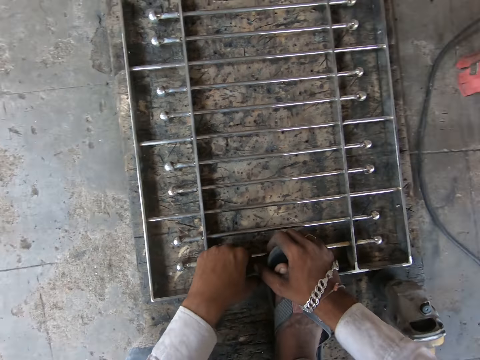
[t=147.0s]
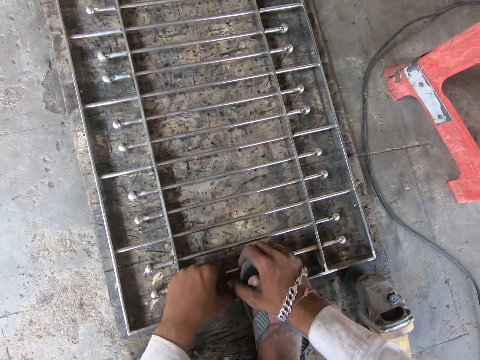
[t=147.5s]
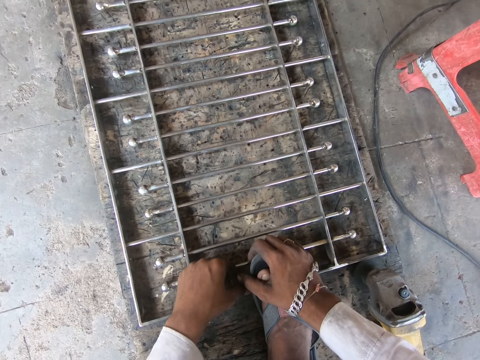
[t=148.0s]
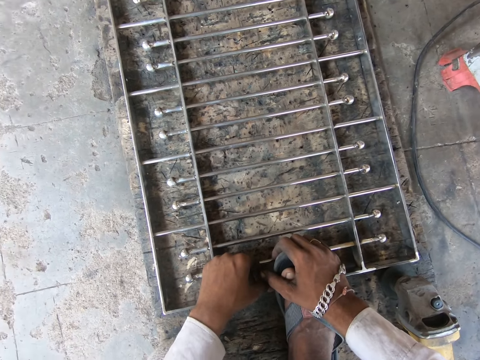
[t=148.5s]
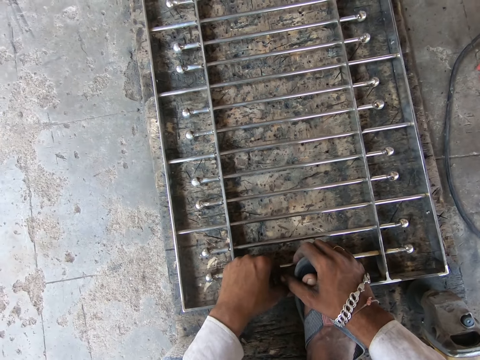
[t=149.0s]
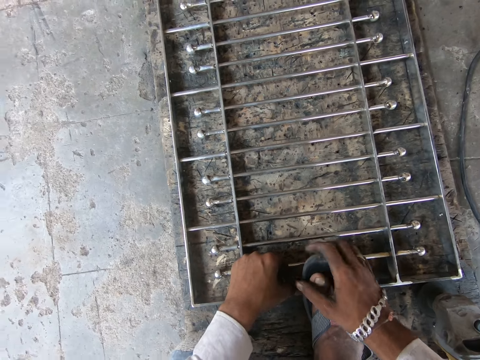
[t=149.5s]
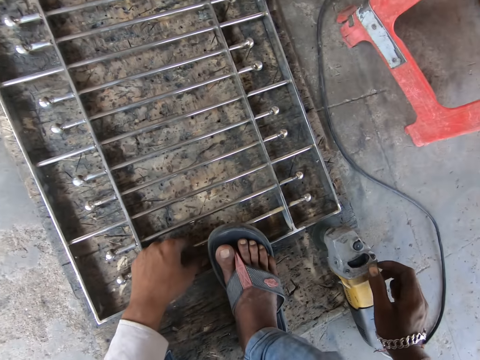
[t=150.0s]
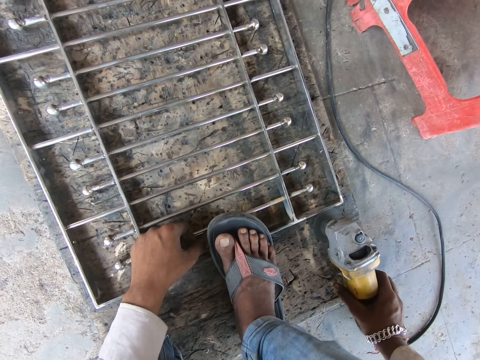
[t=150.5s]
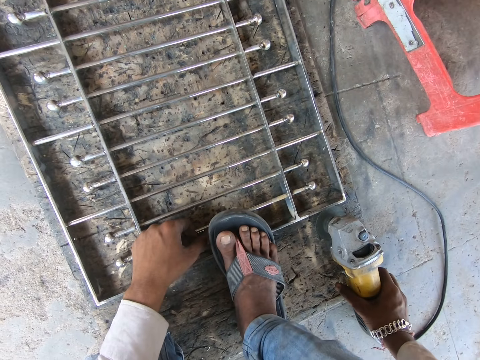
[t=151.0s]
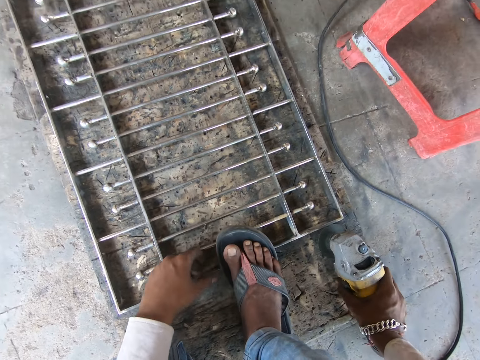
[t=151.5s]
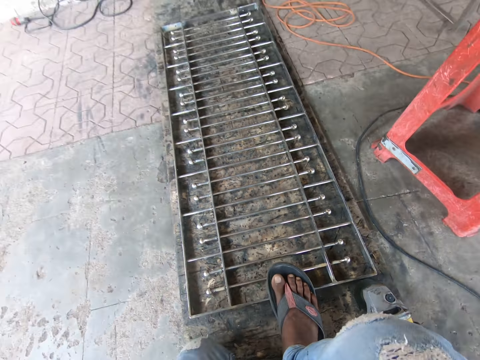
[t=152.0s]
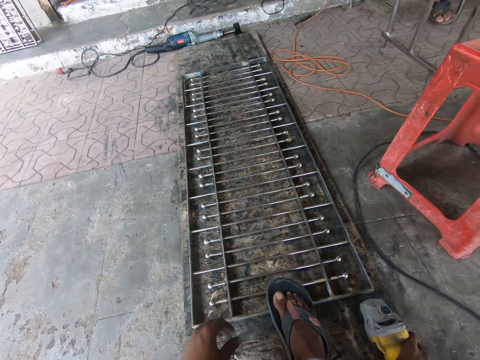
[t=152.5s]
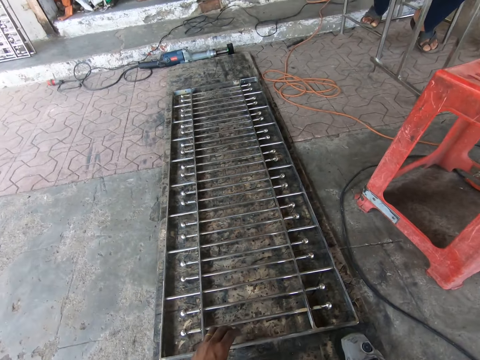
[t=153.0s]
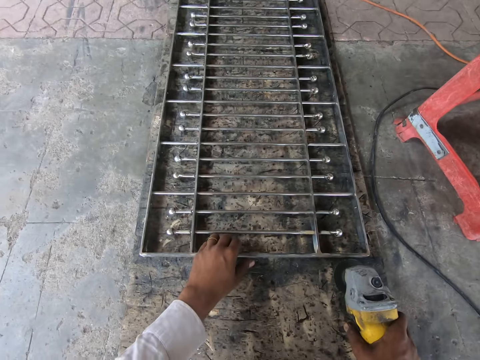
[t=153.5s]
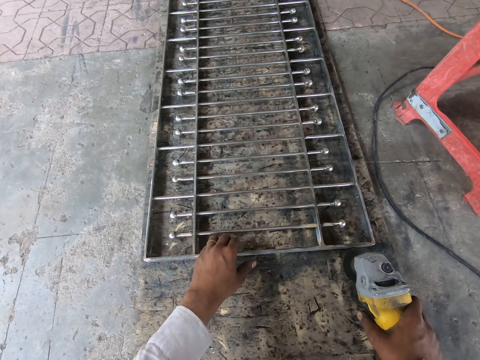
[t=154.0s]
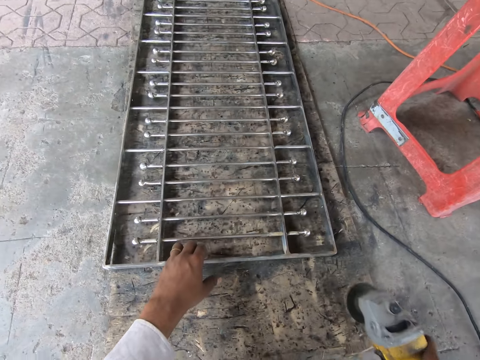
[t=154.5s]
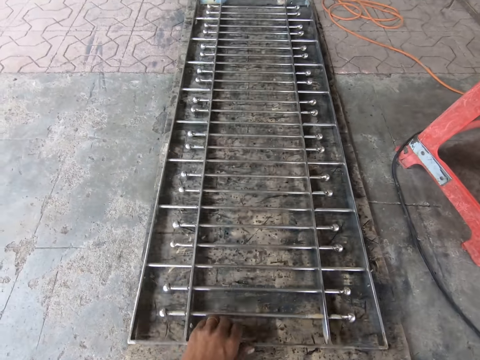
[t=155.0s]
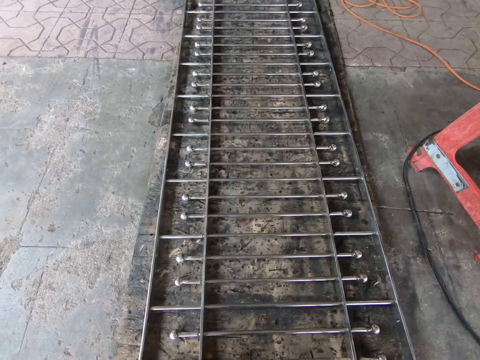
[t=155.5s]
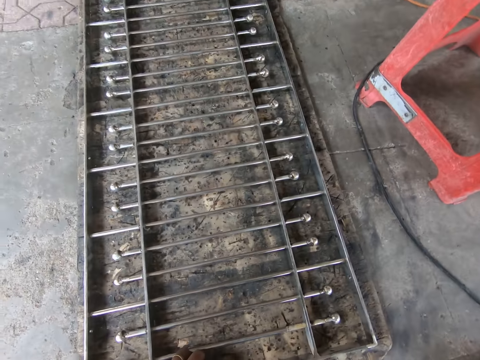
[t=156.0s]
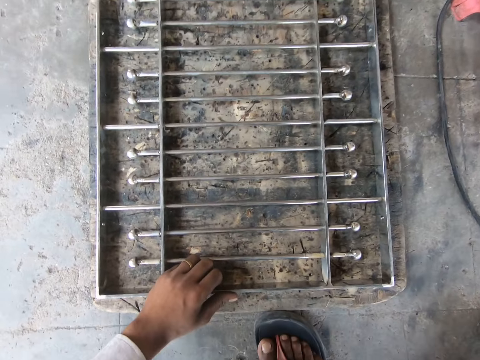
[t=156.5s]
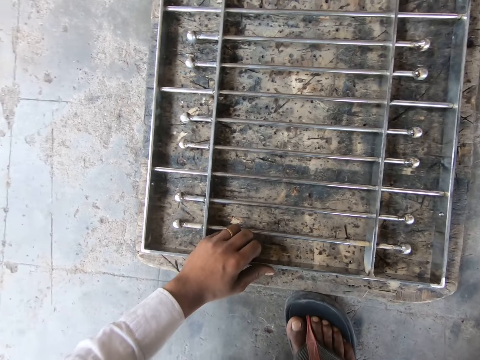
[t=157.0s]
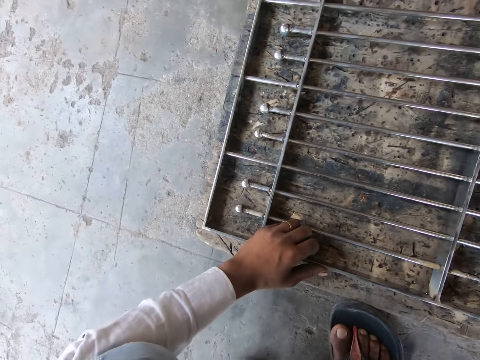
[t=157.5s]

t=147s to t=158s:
The camera wearer holds the grinder on the ground with his right hand. He holds the stair railing with his left hand. He picks up the grinder from the ground with his right hand. He shifts the stair railings with his left hand.

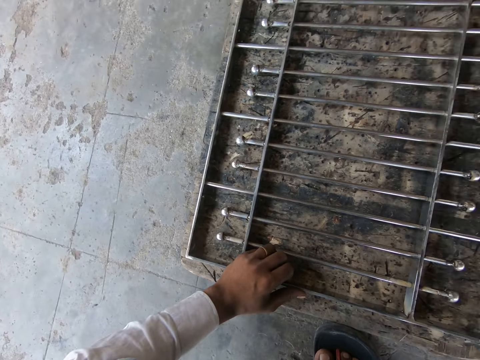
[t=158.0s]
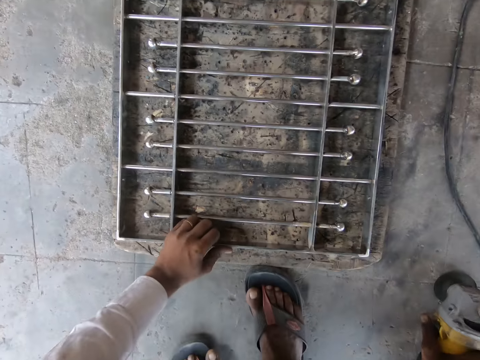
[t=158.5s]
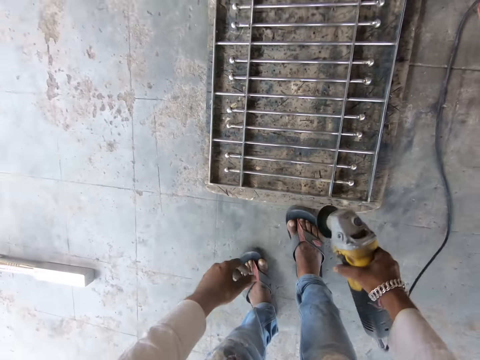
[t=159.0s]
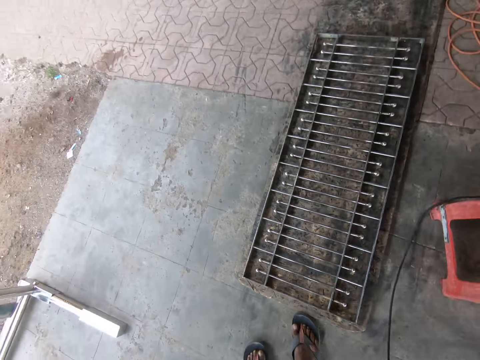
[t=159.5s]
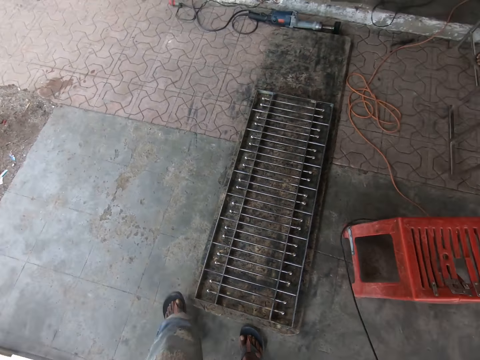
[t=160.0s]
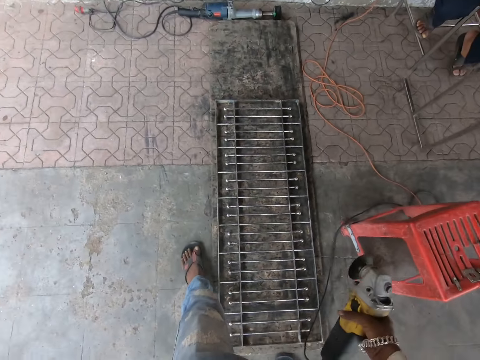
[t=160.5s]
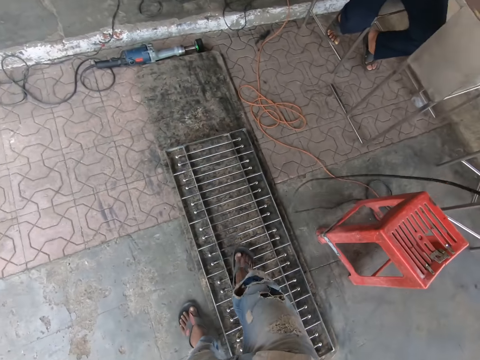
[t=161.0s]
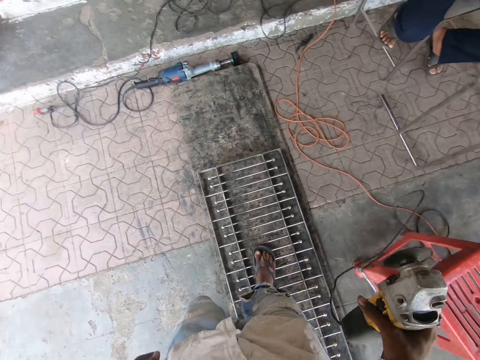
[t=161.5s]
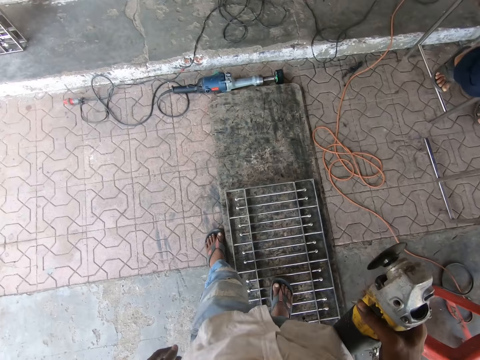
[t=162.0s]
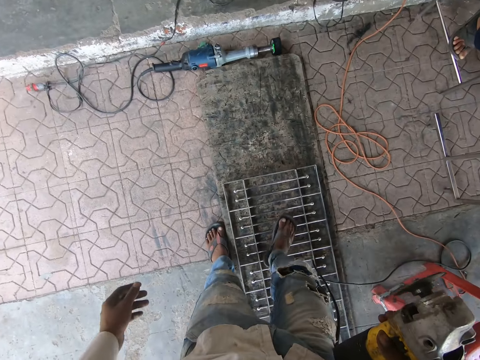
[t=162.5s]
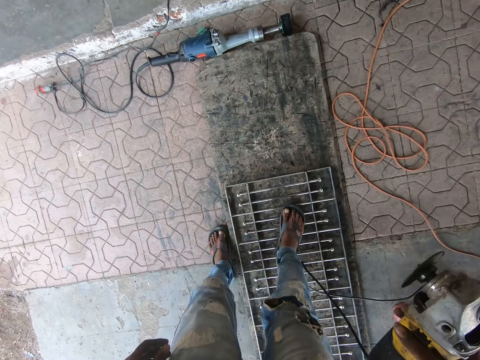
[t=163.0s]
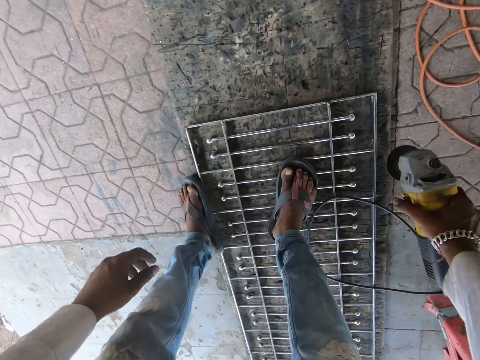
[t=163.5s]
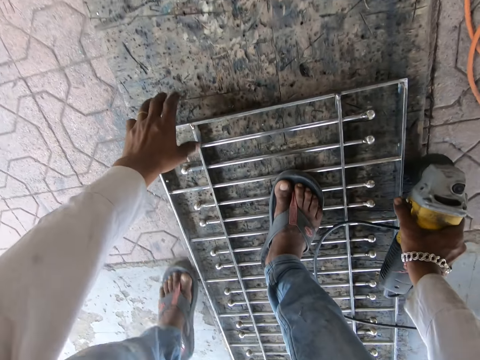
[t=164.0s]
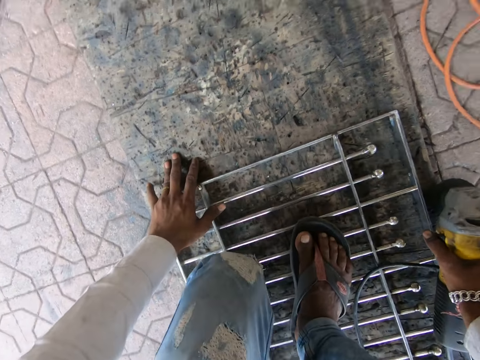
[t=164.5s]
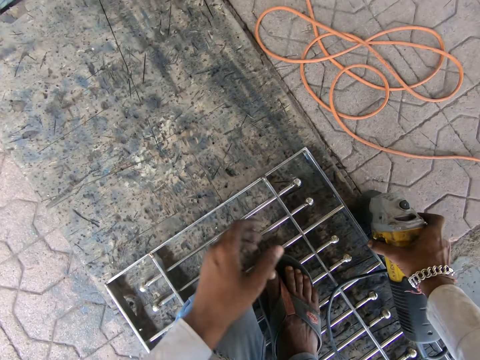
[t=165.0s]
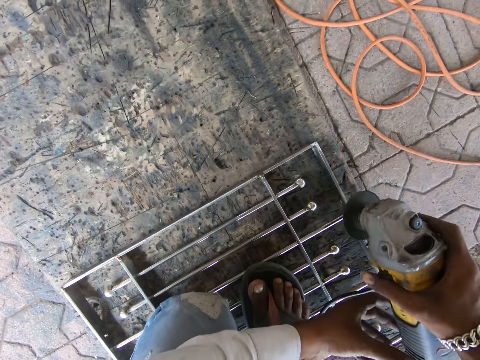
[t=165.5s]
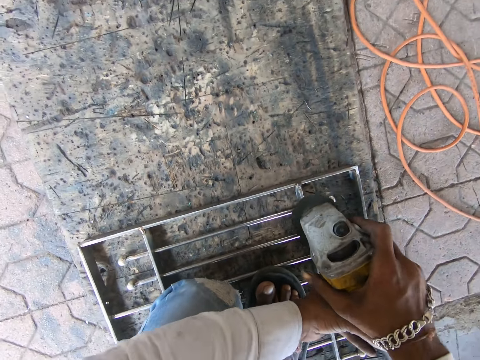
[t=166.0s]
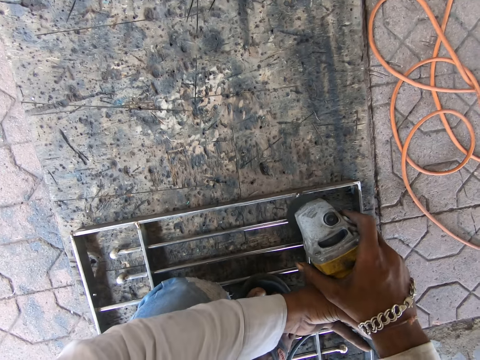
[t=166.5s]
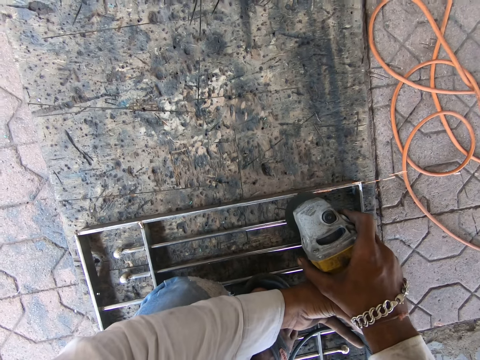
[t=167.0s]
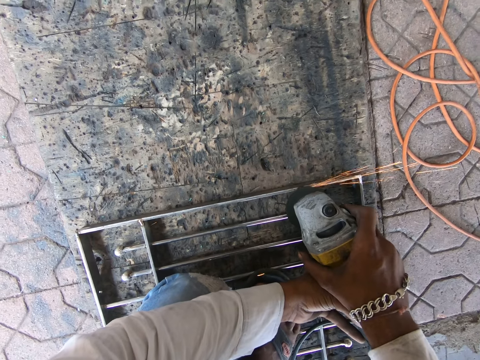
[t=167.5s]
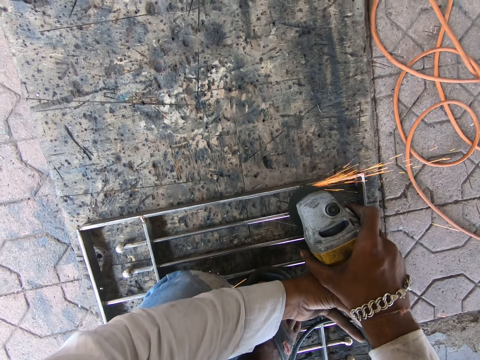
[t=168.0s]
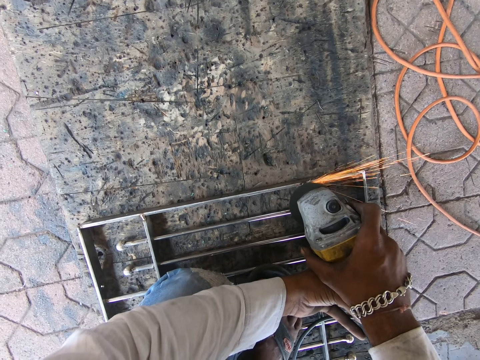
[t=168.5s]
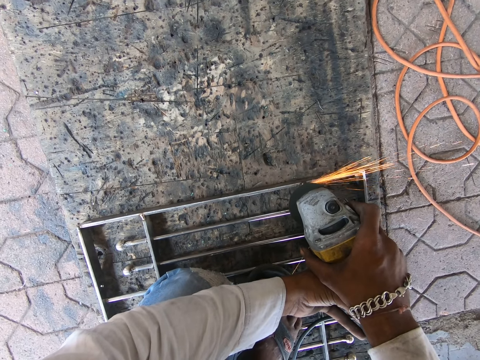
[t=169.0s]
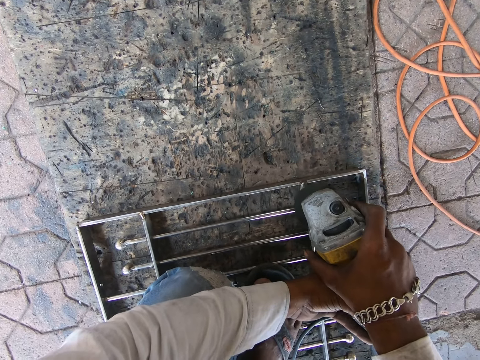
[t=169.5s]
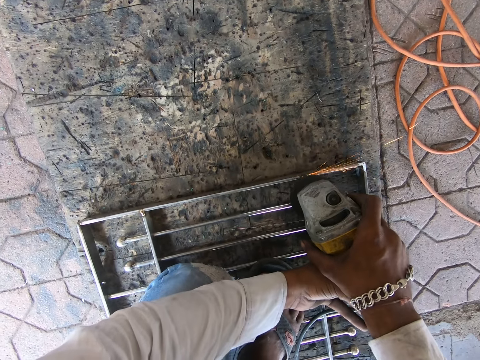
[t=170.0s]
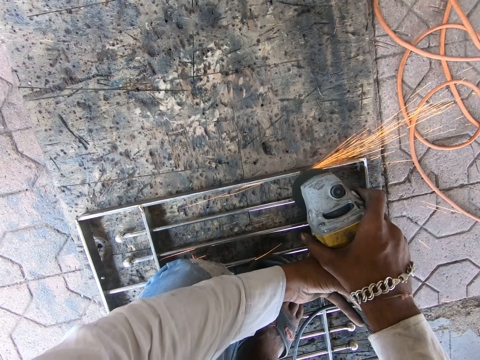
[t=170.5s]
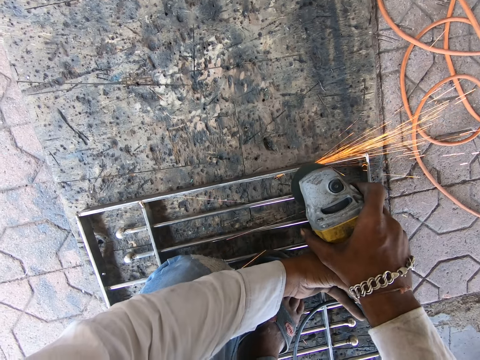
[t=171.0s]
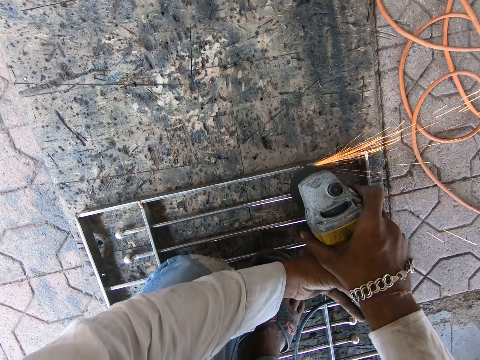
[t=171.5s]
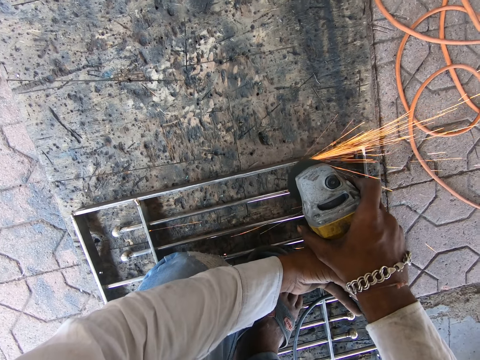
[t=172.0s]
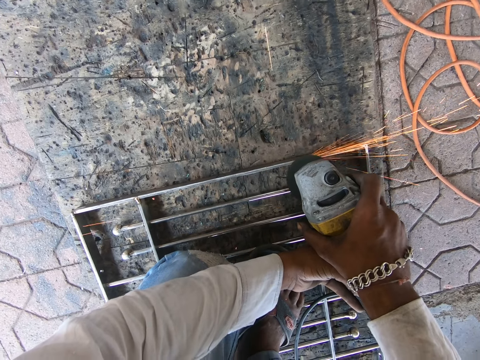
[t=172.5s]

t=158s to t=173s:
The camera wearer stands up. He steps on the metal. He squats and puts a hand on the metal. He picks up a grinder on the floor. He holds the grinder in both hands. He grinds the stair railing with the grinder in both hands.
